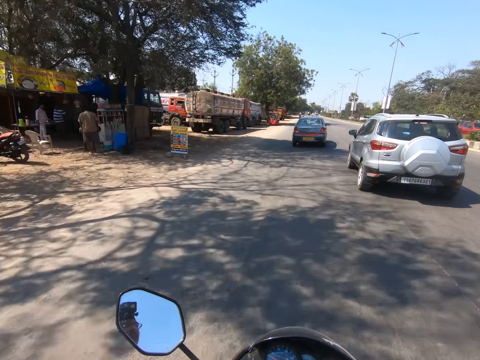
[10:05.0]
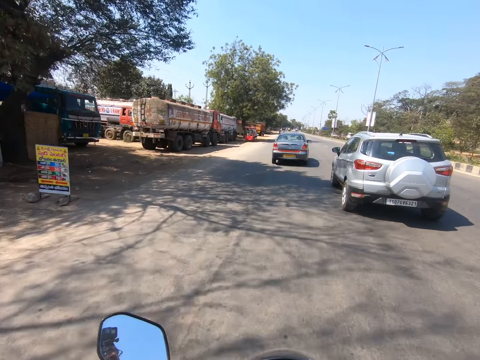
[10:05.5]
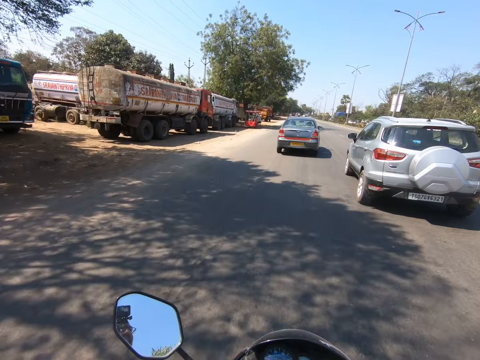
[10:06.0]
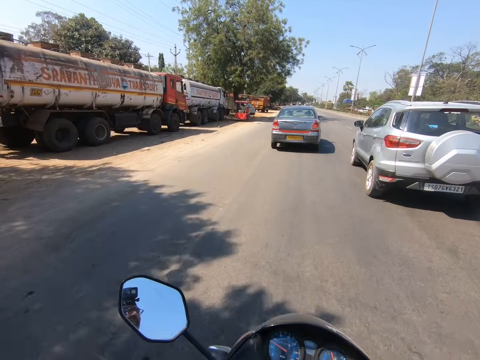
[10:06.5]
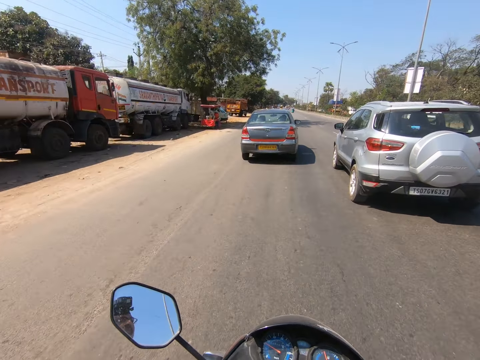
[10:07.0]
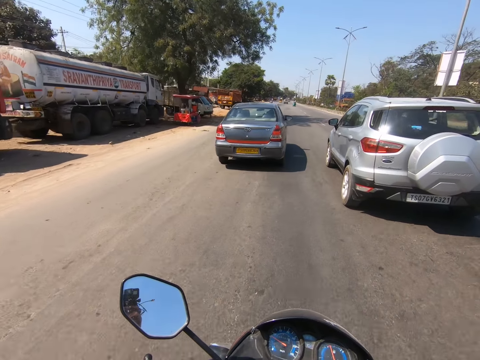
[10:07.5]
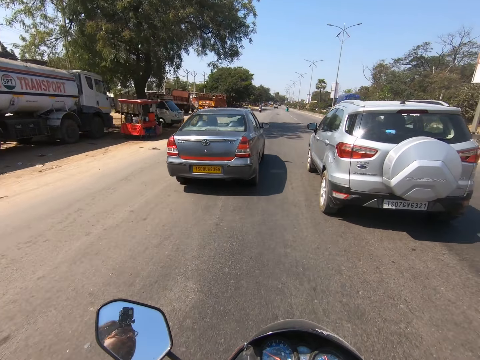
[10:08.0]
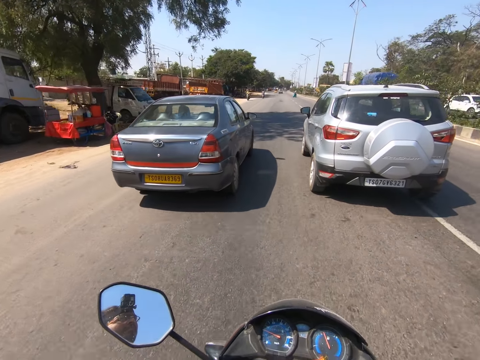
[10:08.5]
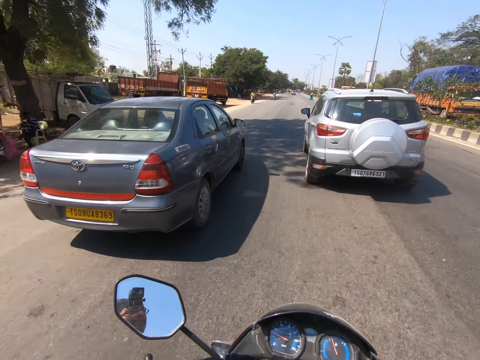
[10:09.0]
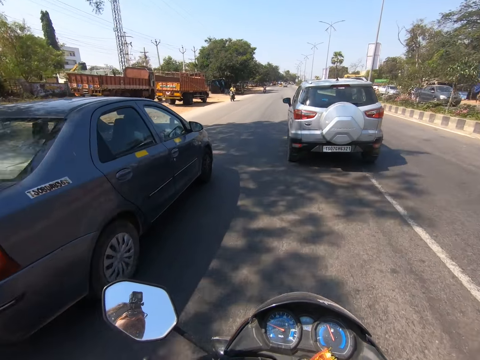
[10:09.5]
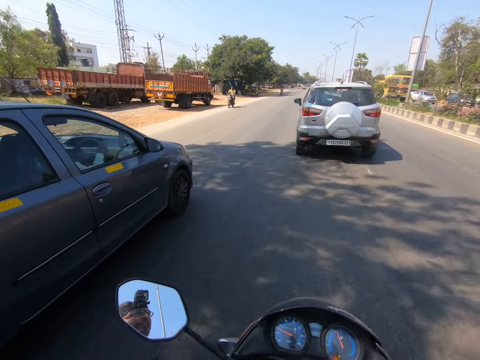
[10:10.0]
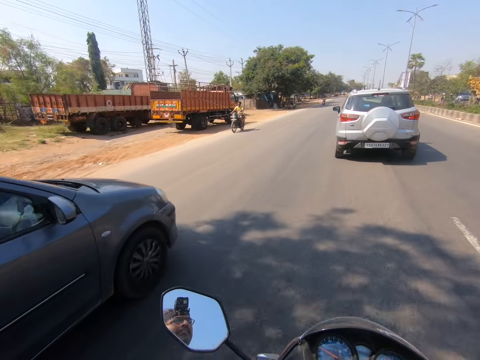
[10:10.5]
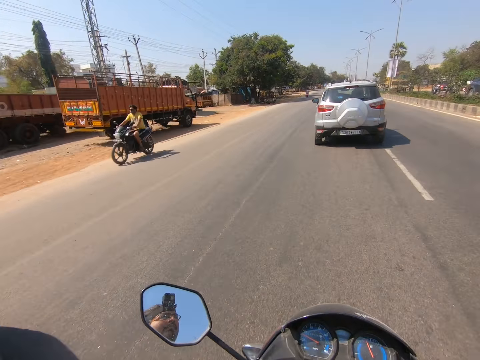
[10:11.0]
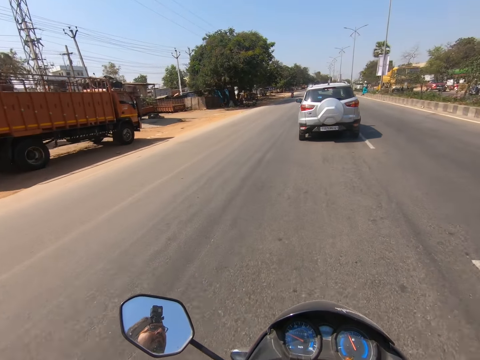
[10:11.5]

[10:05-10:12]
The camera wearer overtakes a blue car.

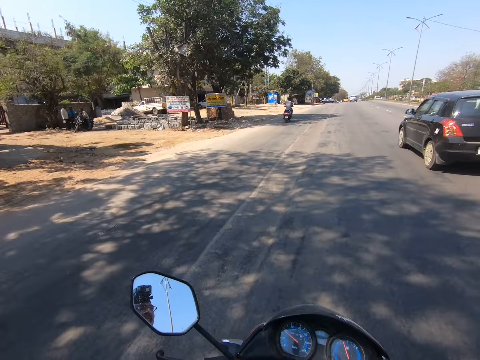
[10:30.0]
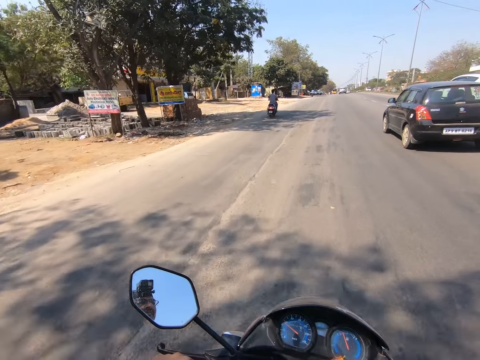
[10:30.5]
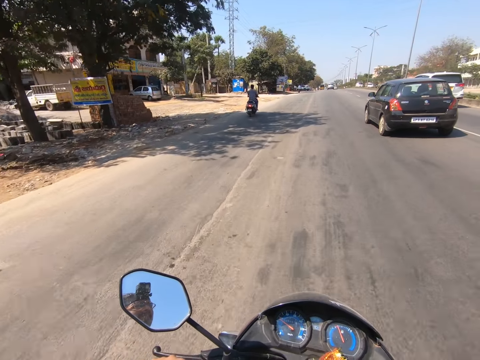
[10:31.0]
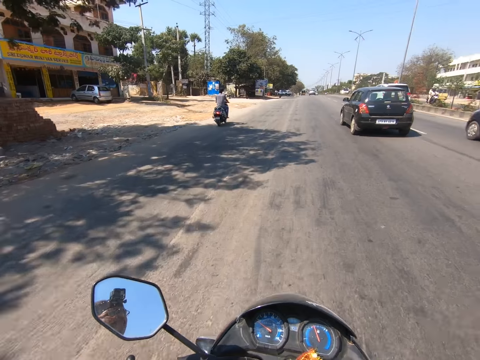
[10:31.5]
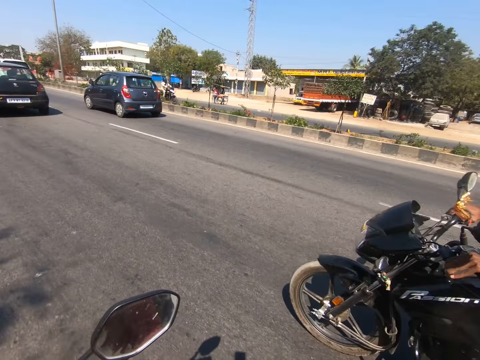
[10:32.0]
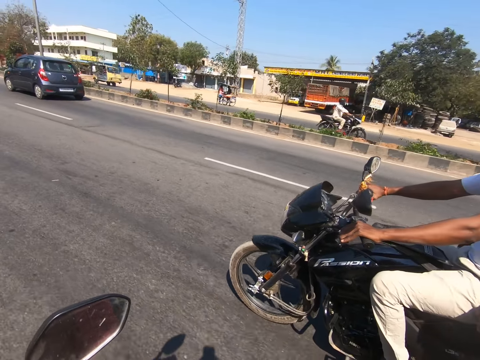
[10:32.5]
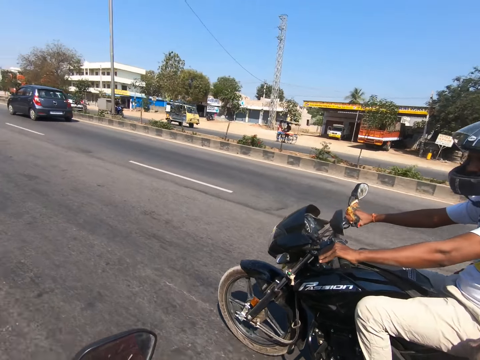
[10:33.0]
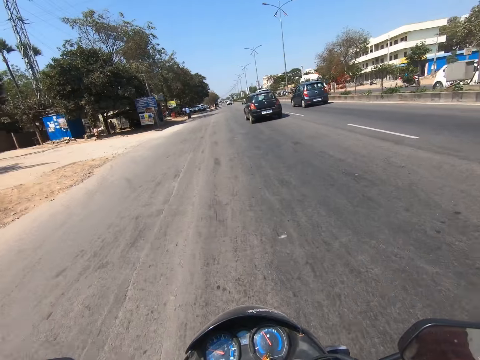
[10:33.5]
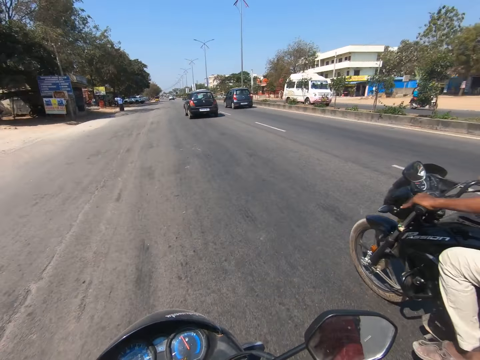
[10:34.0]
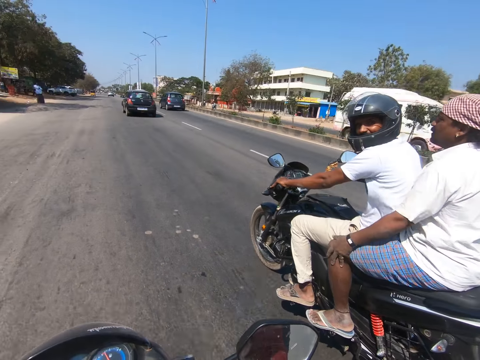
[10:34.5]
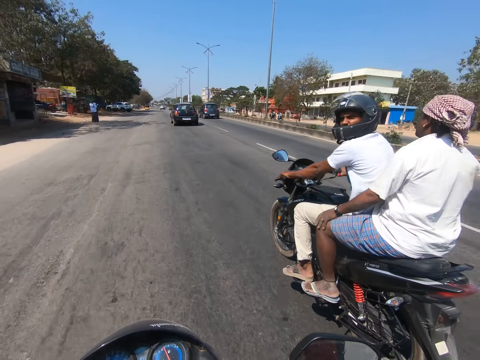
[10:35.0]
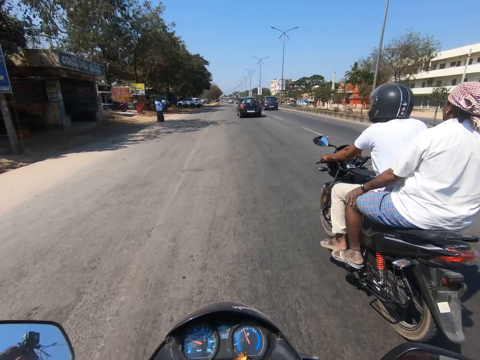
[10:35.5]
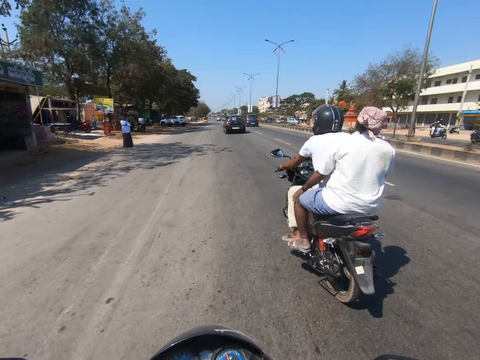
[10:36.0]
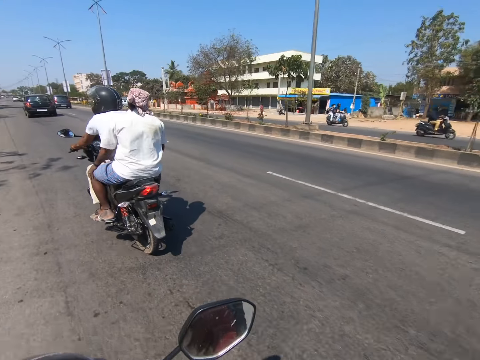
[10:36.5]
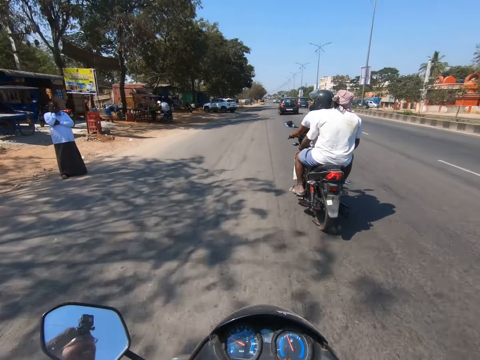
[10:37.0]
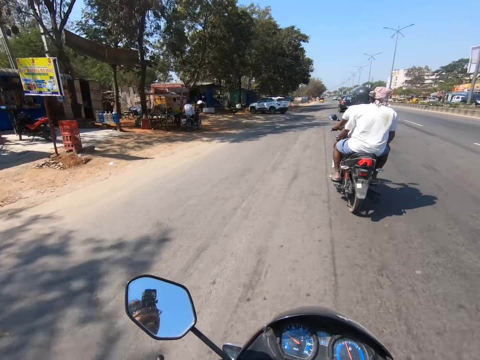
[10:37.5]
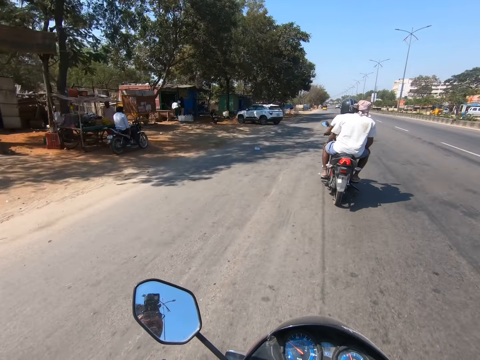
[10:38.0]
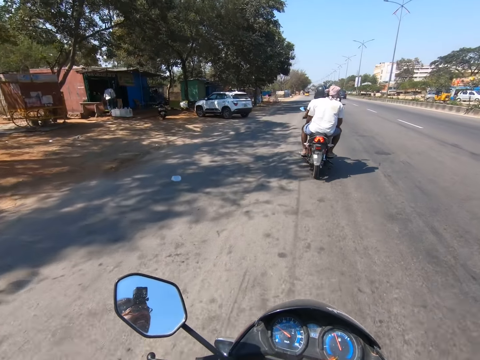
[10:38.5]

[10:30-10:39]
The camera wearer interacts with a rider.

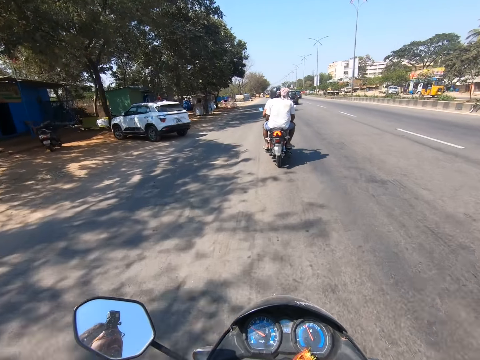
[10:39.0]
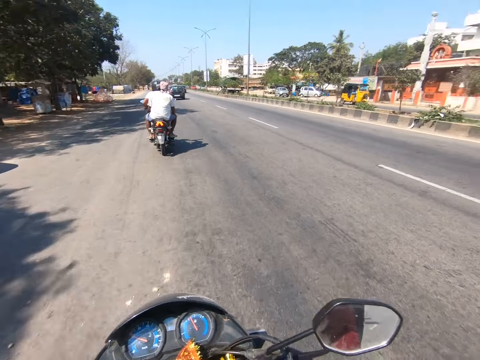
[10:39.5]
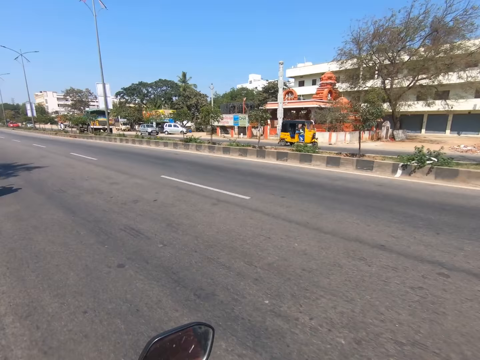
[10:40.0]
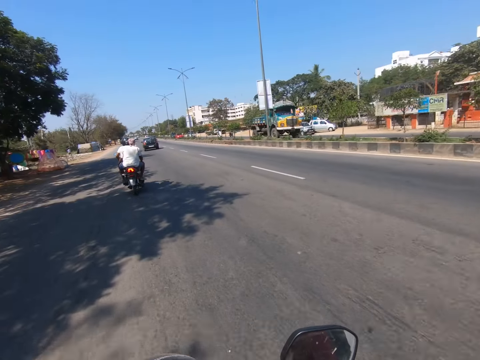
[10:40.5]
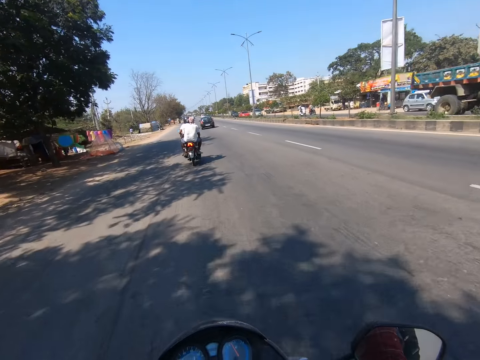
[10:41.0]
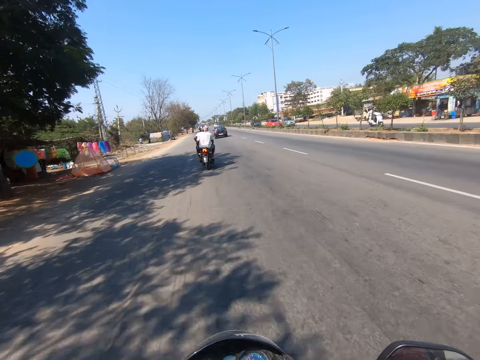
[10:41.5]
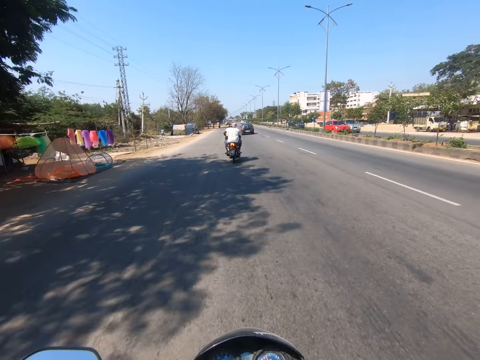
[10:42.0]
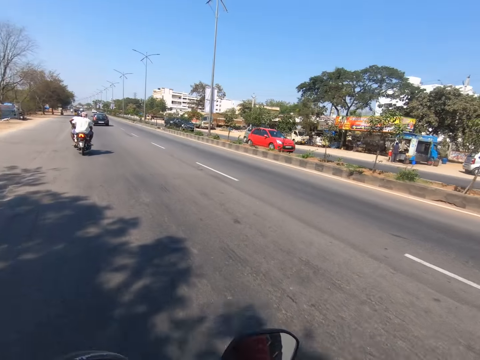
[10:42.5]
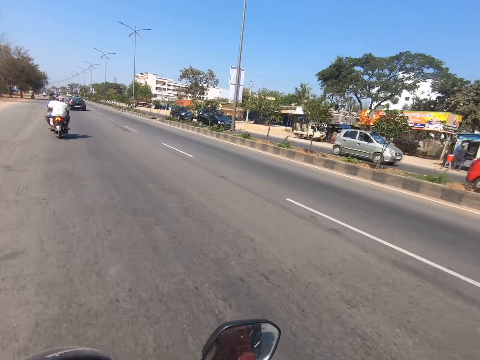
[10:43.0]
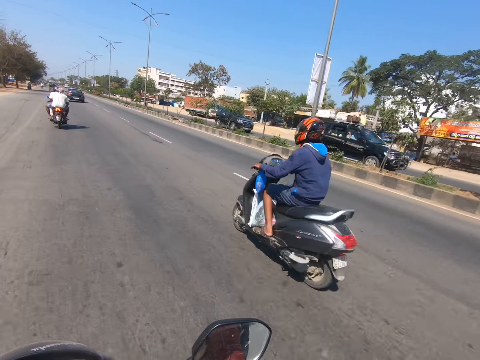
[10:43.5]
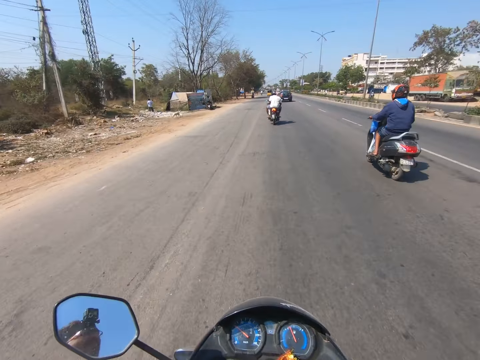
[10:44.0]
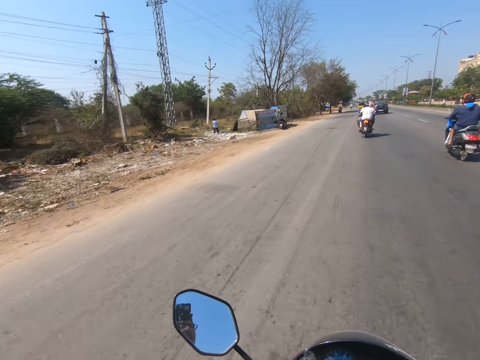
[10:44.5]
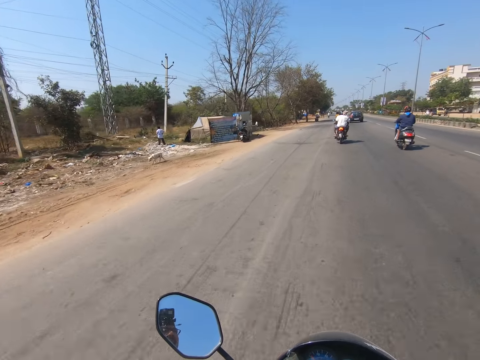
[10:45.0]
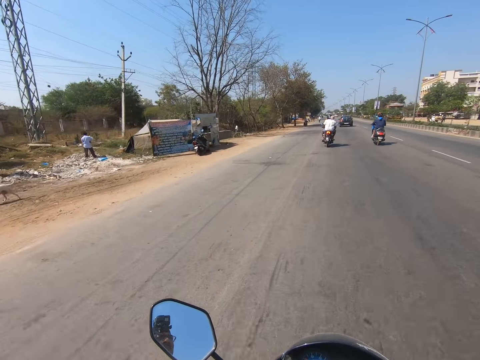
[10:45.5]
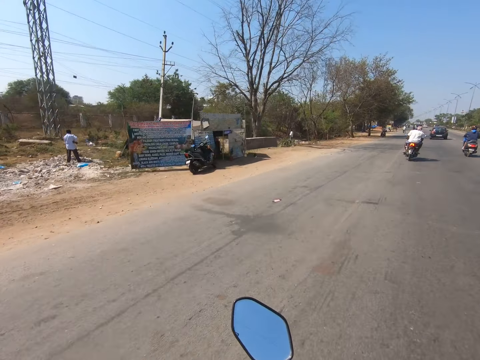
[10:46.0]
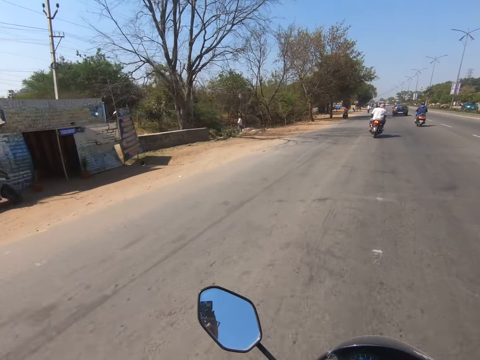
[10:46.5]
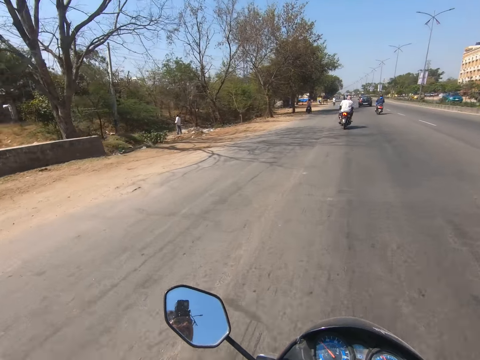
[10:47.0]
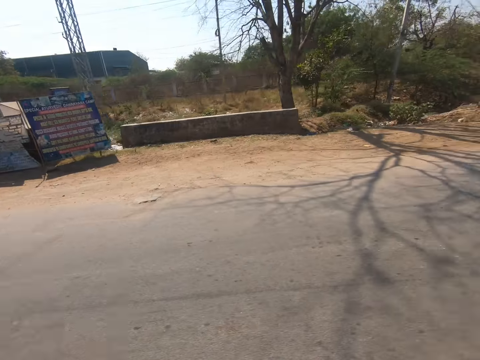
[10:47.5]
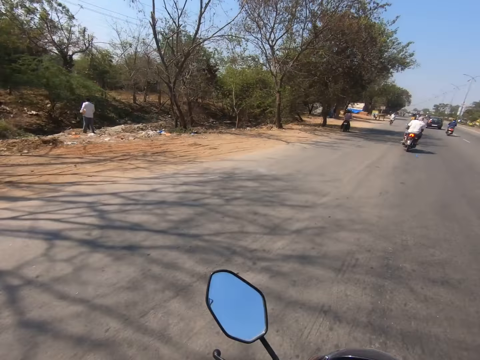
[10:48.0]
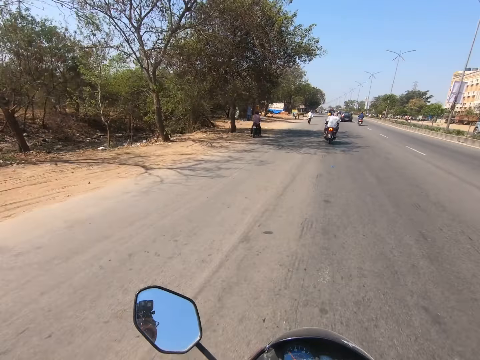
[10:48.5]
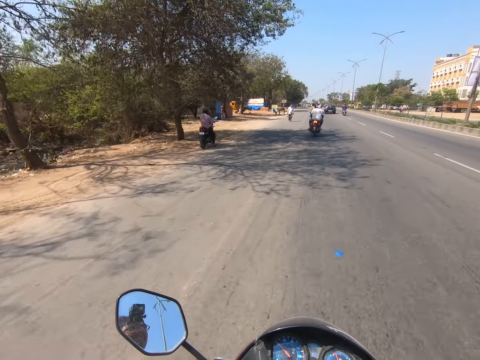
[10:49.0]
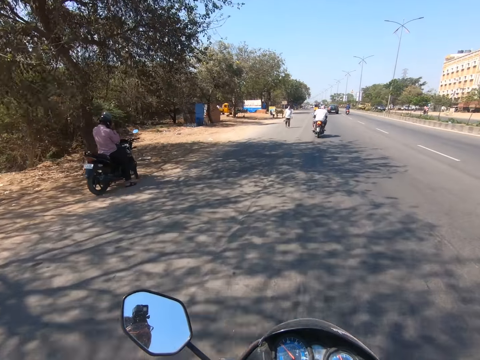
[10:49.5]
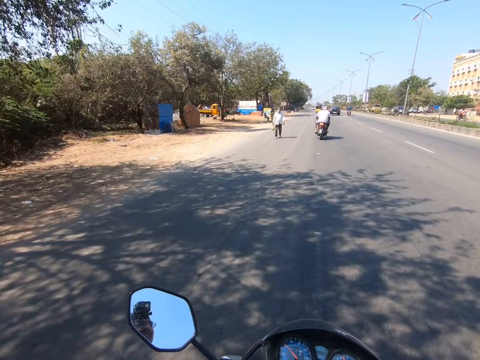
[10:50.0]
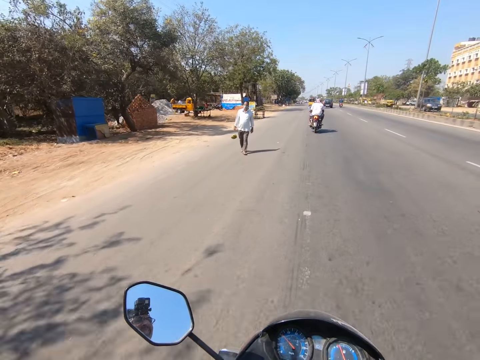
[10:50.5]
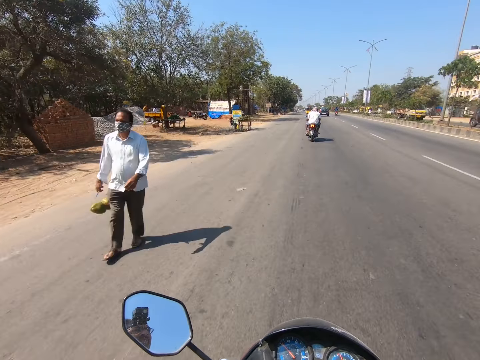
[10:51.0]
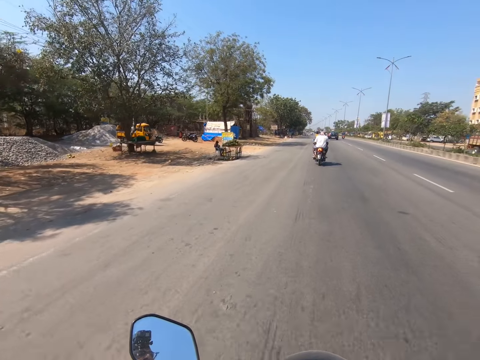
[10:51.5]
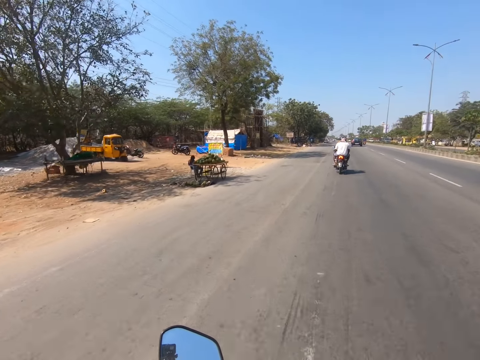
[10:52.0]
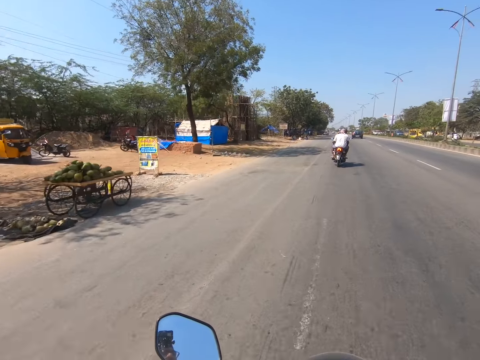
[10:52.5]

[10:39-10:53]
The camera wearer interacts with a man. A rider moves past them. The camera wearer drives past another man.
